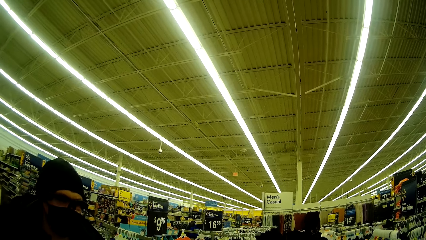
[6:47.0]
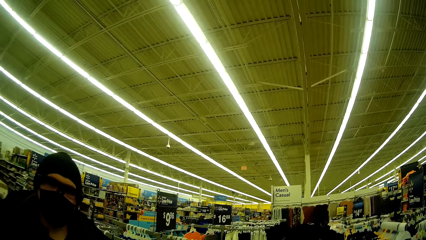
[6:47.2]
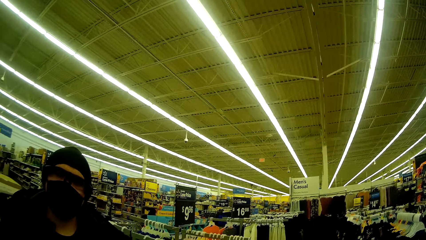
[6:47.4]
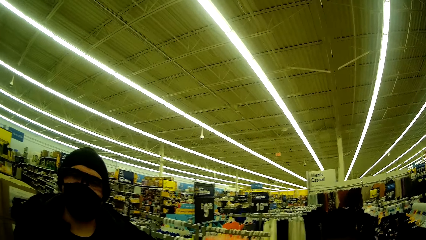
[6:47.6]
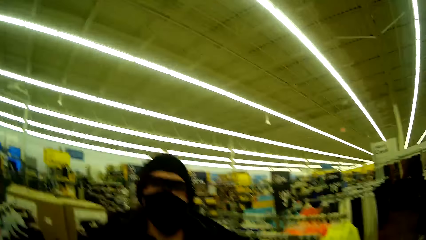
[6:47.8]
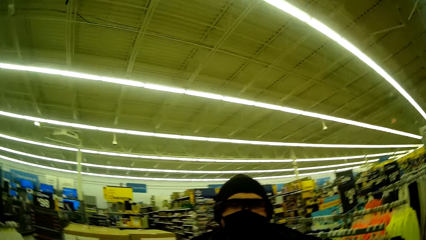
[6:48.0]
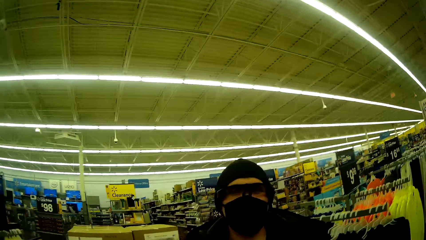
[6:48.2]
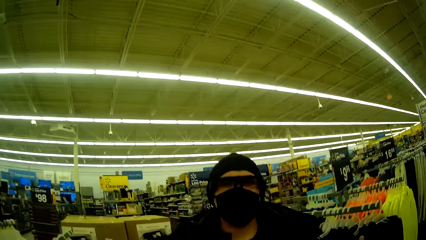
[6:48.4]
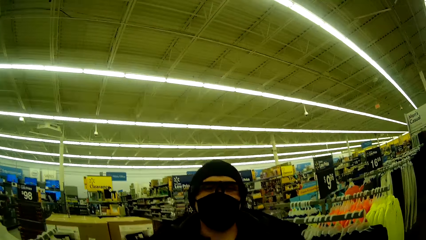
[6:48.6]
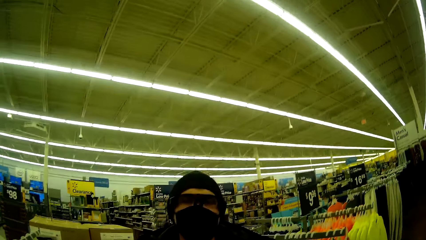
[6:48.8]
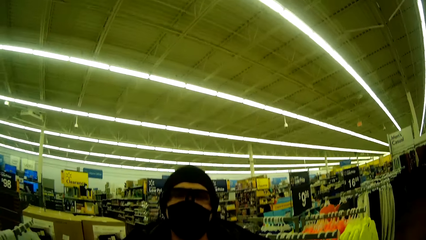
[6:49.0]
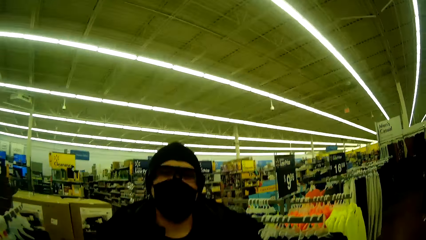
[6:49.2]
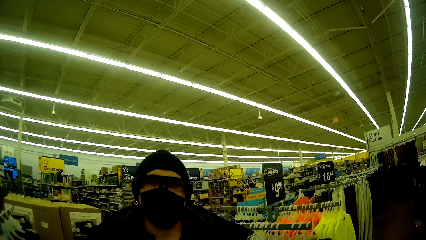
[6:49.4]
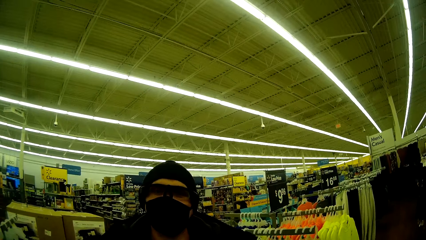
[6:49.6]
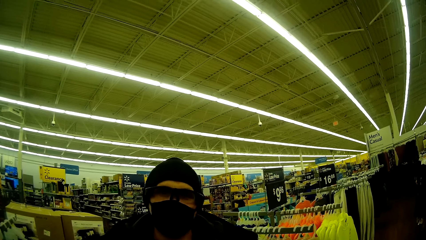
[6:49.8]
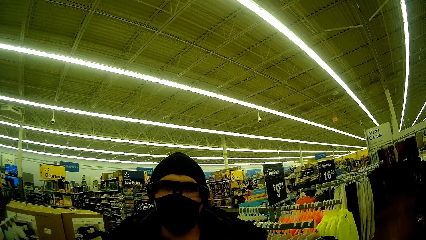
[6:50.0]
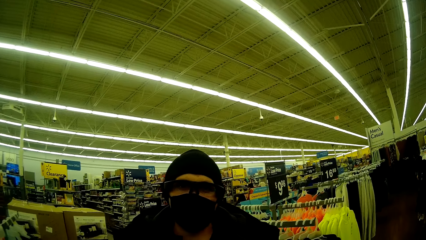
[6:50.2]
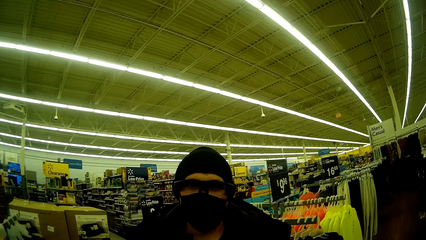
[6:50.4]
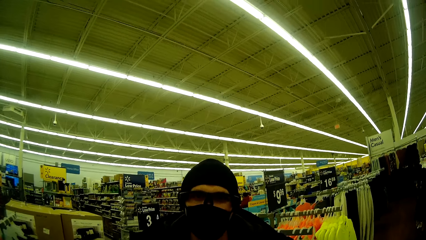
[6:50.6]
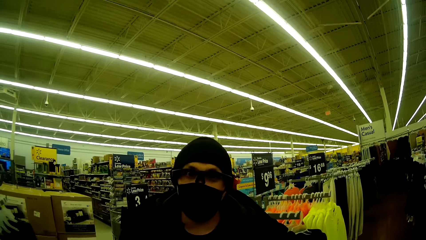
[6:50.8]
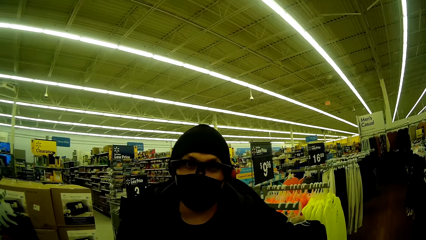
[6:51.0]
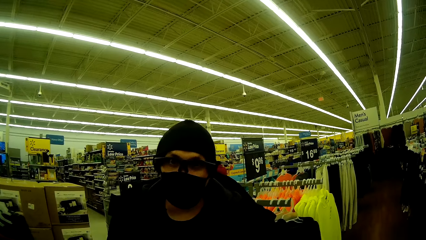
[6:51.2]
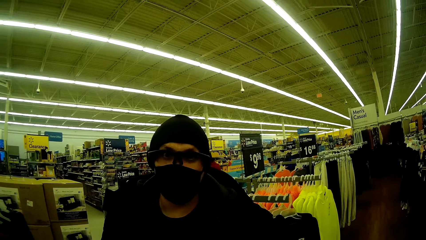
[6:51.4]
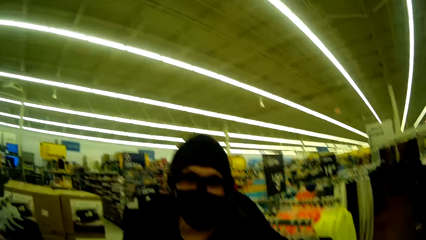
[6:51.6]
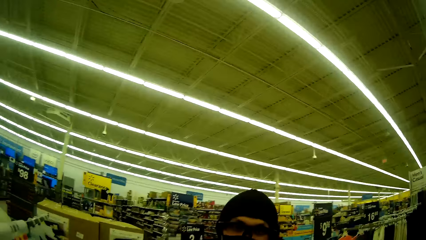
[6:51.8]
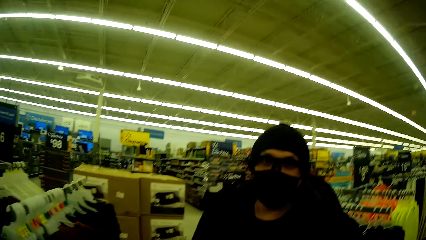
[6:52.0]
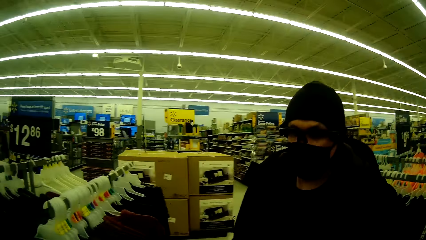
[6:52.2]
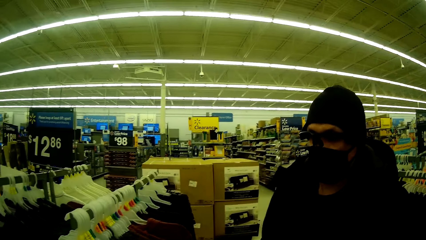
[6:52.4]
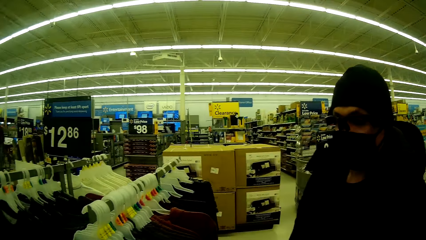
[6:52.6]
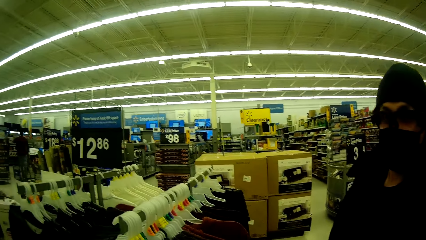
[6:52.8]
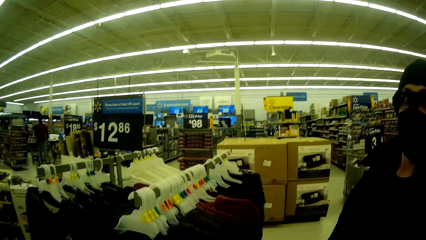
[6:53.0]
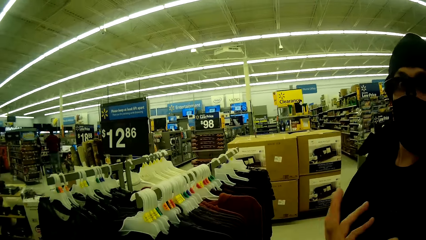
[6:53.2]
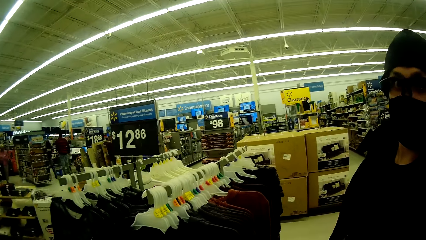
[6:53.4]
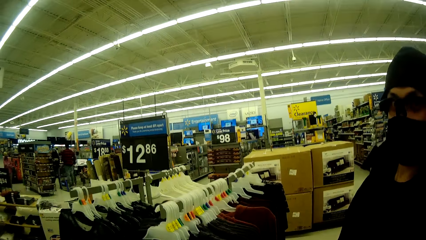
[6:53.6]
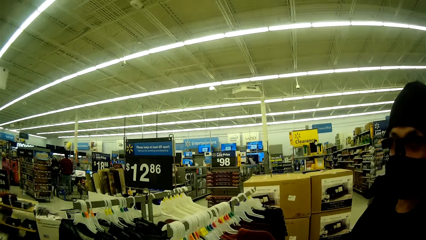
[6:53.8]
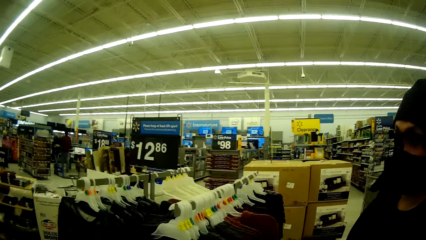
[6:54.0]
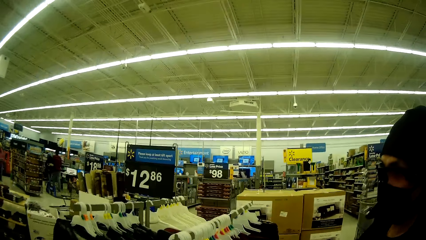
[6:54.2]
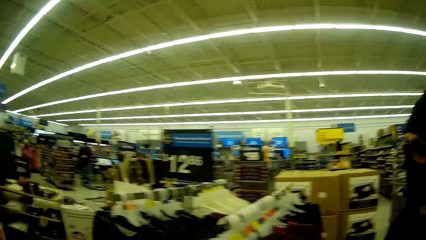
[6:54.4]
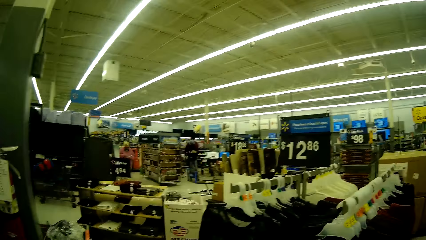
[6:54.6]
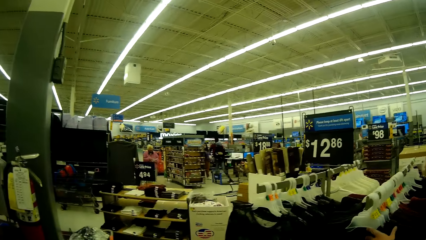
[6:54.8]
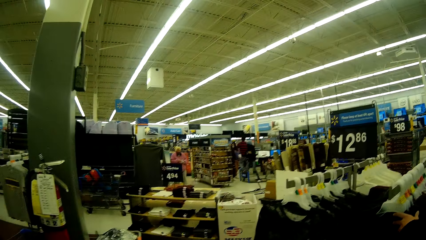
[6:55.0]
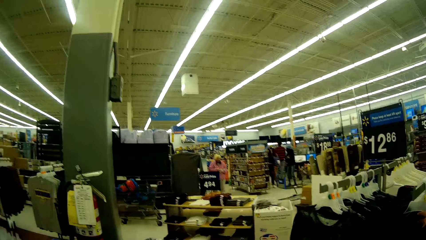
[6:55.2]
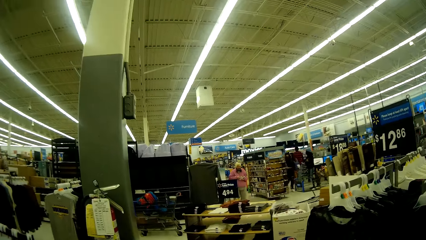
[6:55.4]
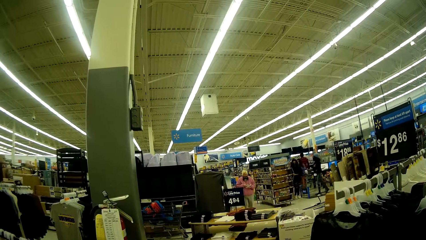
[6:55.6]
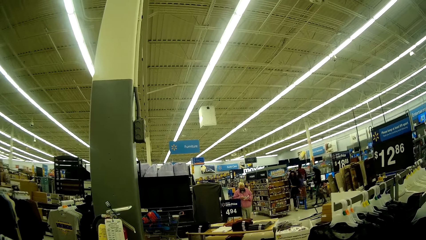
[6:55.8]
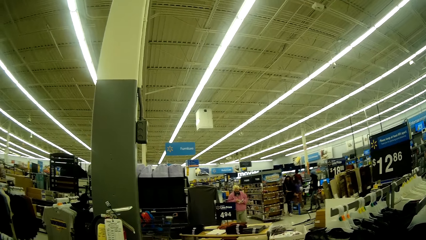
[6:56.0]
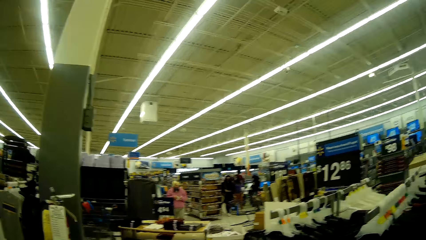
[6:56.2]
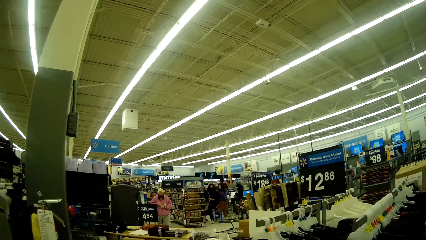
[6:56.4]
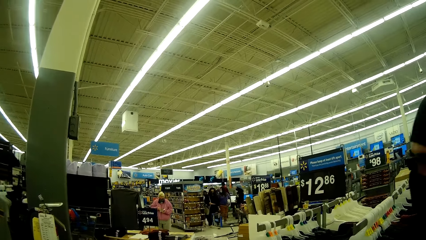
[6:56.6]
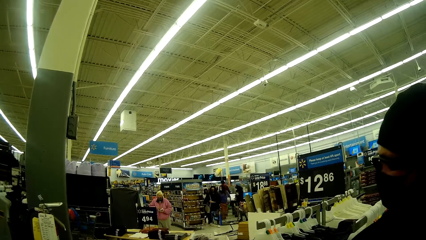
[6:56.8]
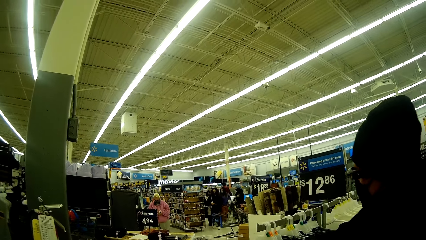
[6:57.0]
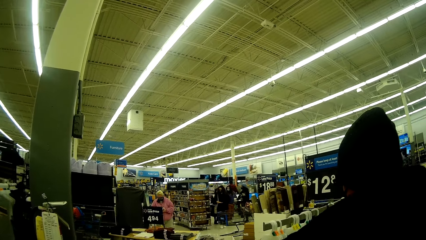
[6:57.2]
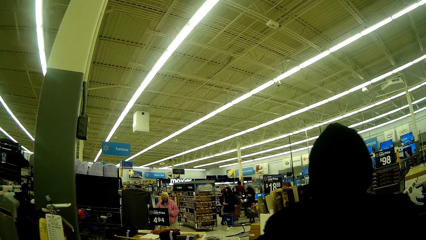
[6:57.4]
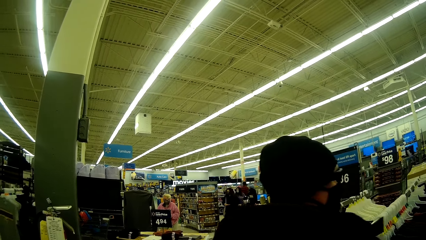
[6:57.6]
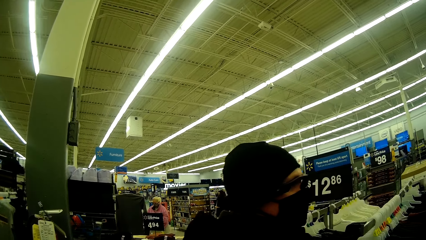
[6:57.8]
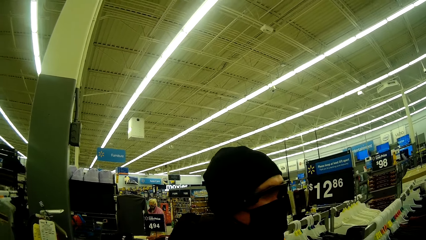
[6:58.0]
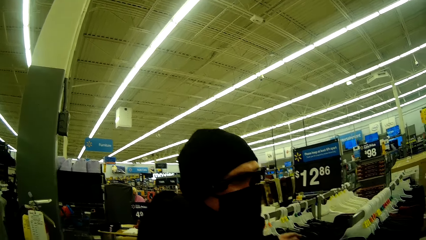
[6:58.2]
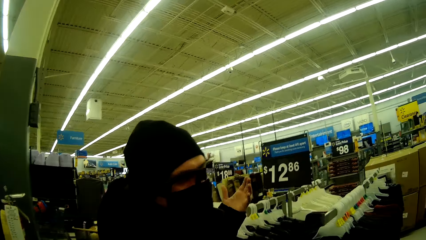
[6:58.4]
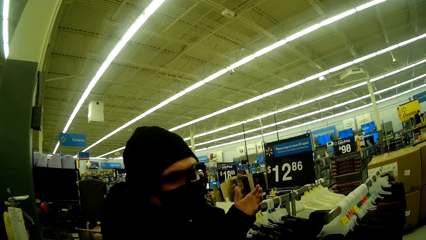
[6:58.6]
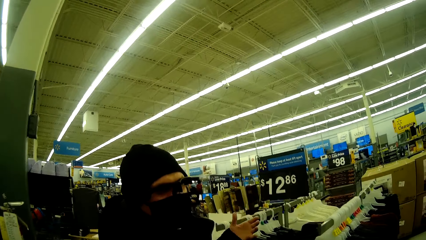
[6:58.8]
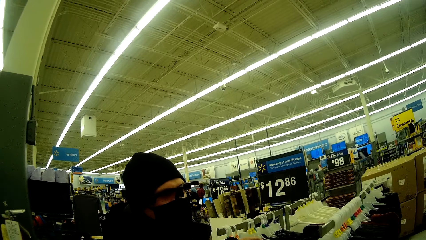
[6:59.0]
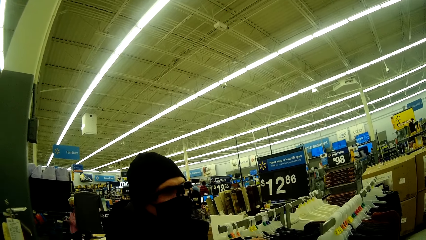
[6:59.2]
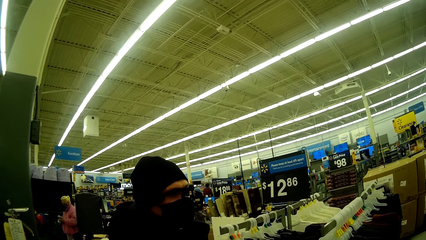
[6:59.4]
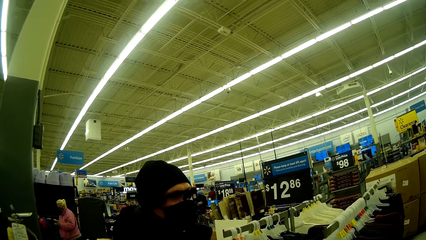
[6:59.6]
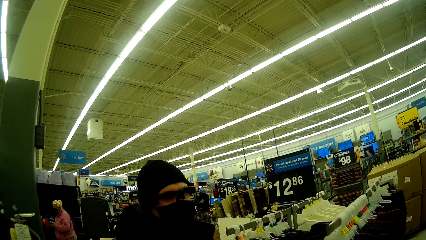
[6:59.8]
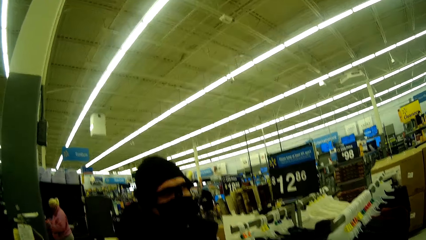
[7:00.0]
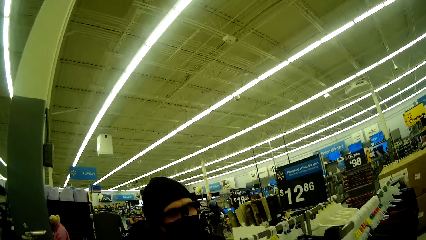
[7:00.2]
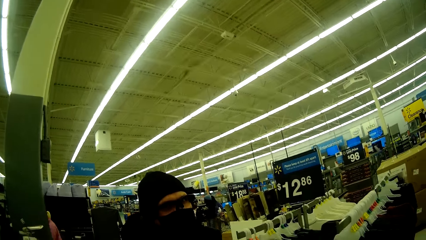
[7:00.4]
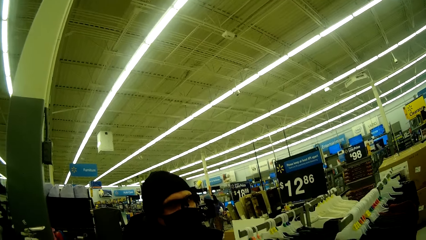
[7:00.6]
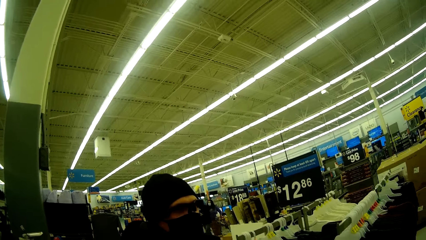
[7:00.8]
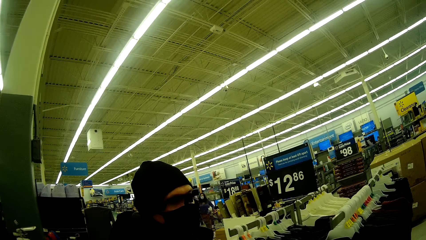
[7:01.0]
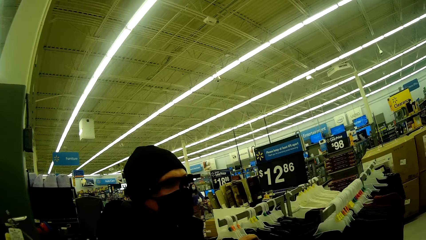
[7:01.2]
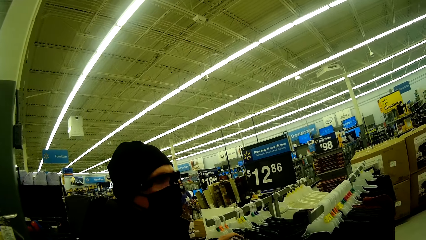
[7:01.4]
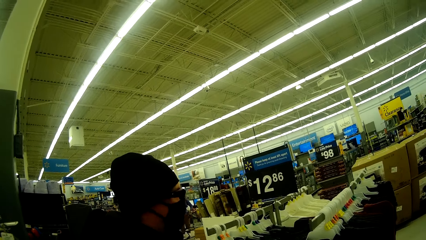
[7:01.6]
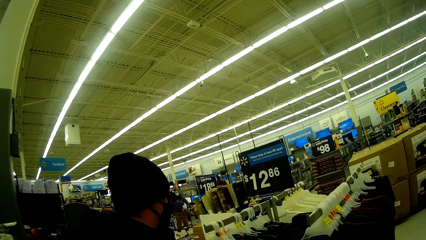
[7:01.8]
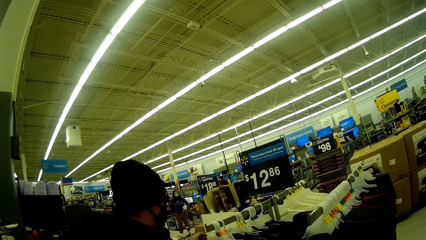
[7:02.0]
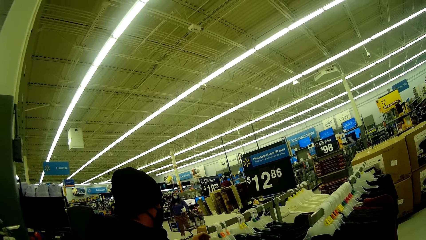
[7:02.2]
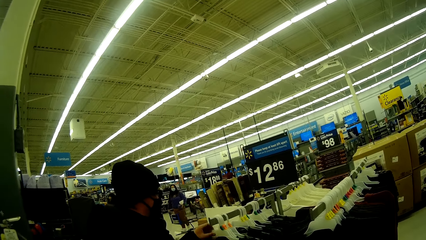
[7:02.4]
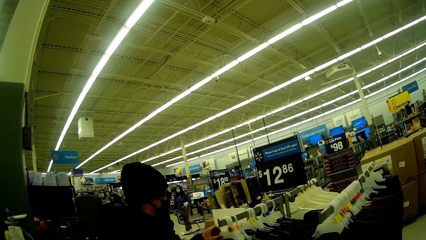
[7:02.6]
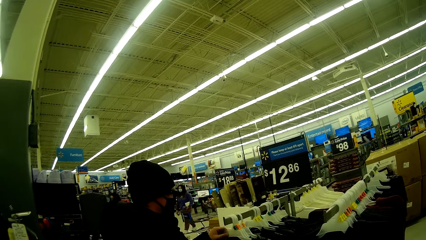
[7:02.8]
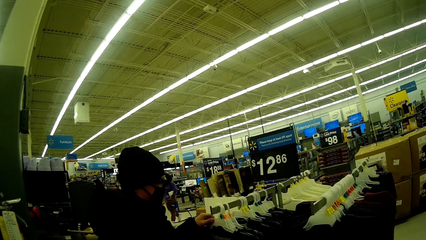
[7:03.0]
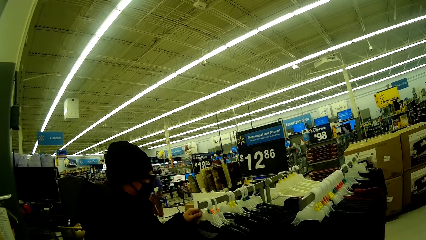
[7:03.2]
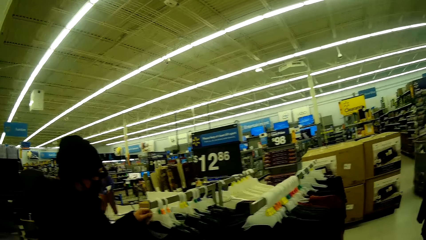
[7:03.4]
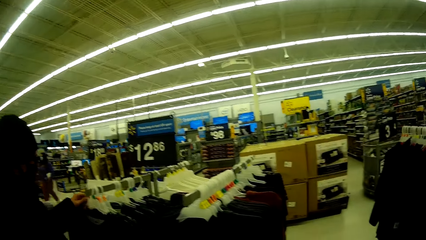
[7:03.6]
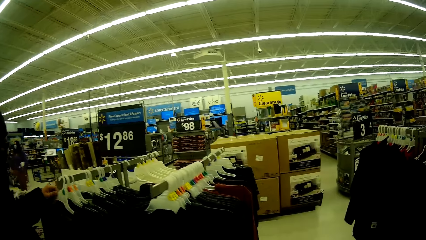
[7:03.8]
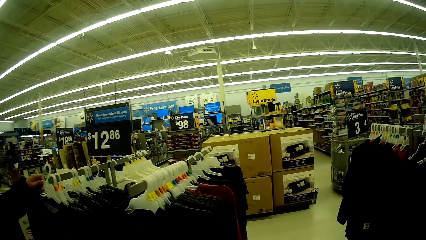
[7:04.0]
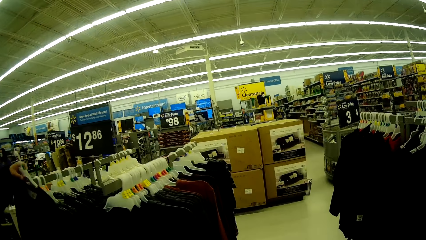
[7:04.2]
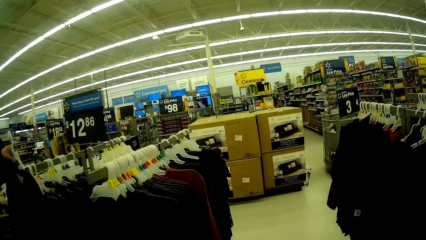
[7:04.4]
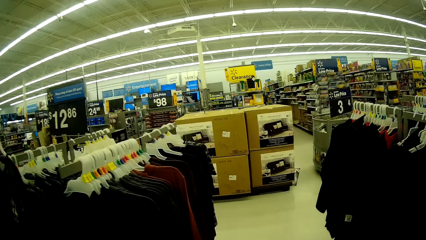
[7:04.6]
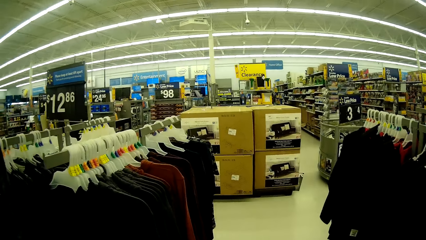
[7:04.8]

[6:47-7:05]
The woman talks to the camera wearer and interacts with the man. The camera wearer talks to the woman. The woman checks out clothes on the clothes rack, interacts with the man, and takes out a shirt from the clothes rack.
